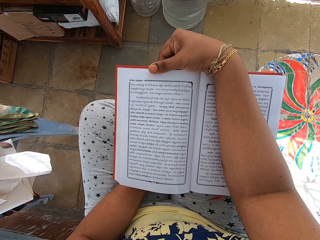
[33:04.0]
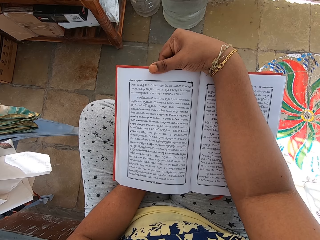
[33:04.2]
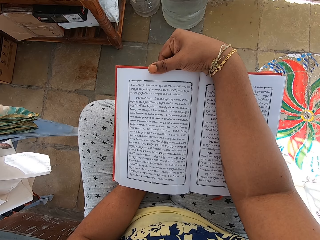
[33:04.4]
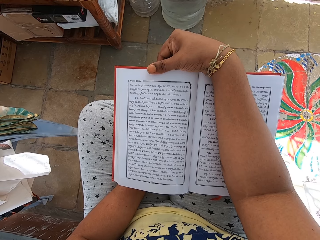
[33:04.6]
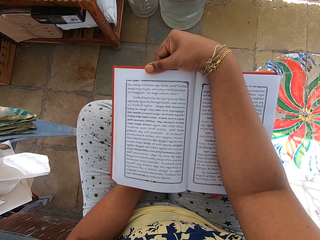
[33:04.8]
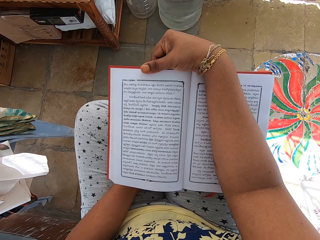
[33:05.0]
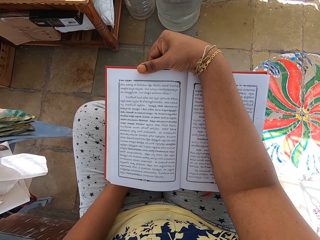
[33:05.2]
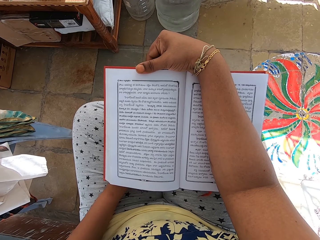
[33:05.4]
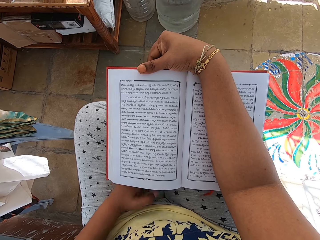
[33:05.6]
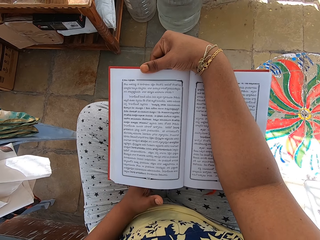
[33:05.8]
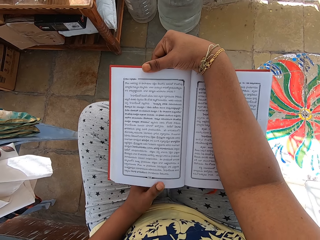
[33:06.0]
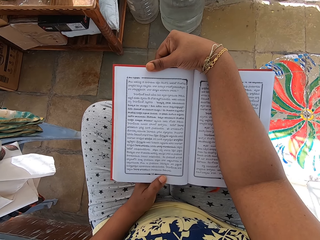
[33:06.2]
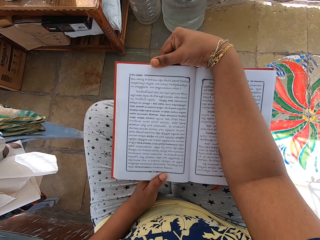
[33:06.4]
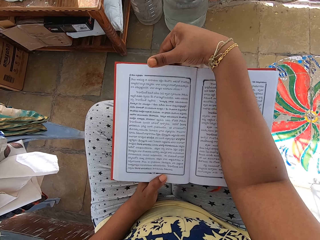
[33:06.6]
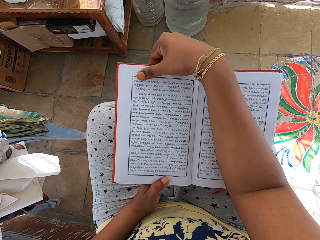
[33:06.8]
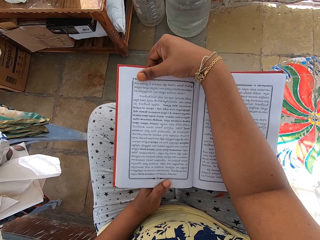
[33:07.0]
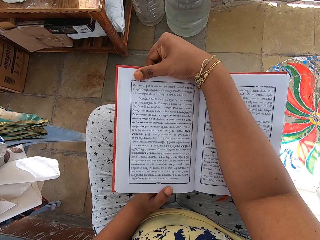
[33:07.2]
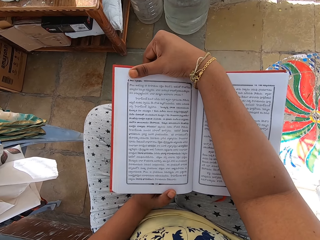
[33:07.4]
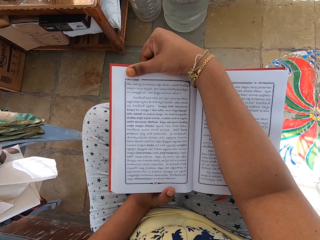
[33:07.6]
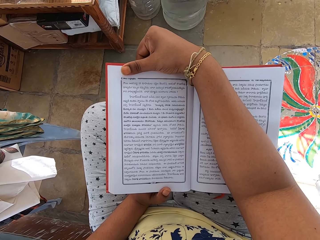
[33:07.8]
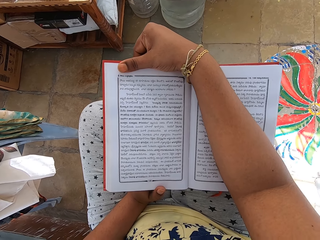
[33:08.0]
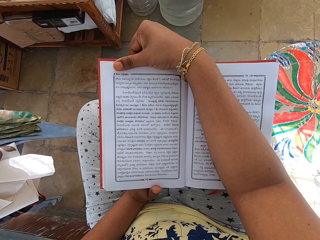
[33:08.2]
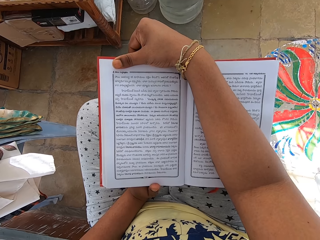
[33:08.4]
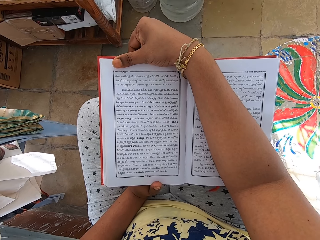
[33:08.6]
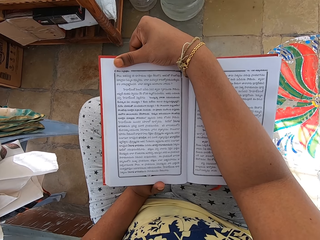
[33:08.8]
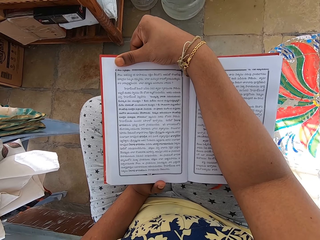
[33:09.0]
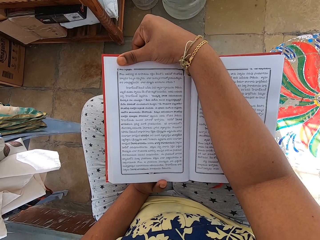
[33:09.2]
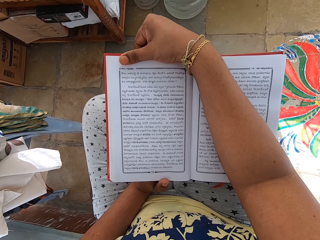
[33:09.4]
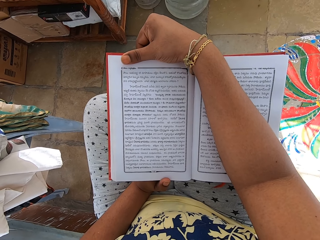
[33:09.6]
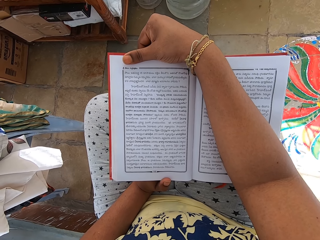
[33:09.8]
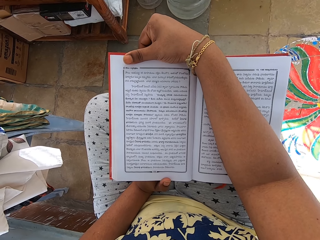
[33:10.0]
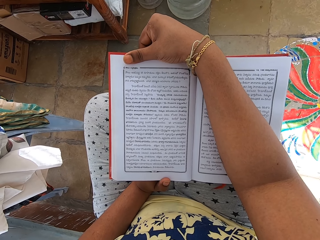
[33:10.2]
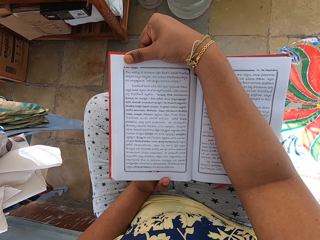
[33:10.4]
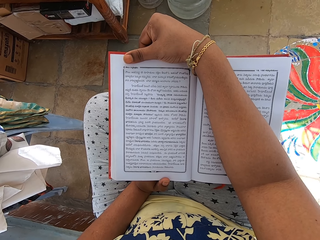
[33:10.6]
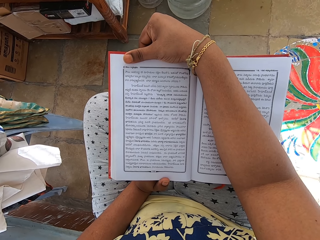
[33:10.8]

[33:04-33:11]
The camera wearer places her left hand on the book. She touches the bottom edge of the book with her left hand.

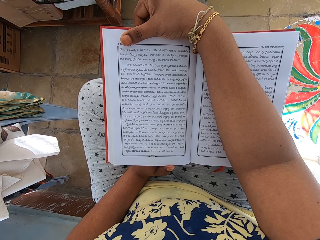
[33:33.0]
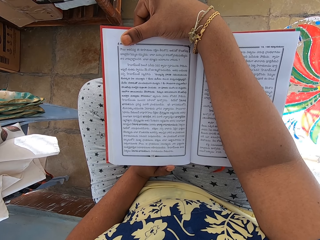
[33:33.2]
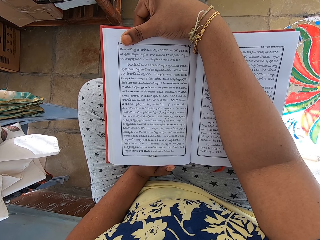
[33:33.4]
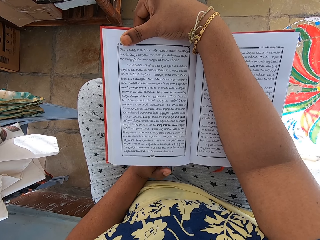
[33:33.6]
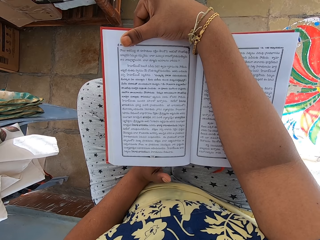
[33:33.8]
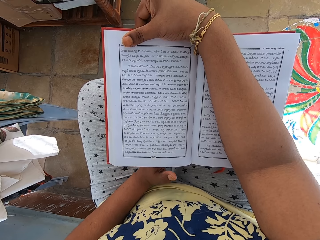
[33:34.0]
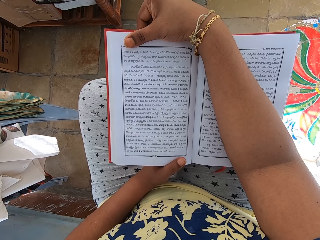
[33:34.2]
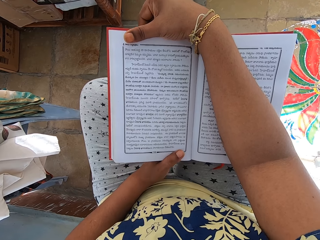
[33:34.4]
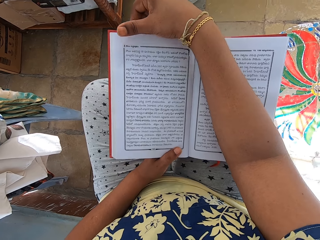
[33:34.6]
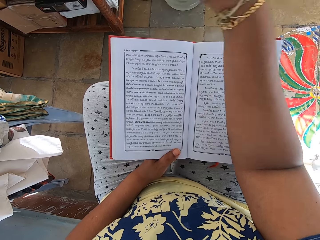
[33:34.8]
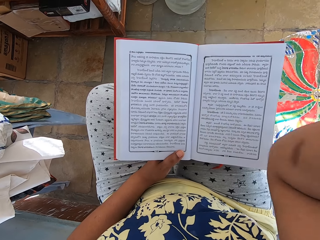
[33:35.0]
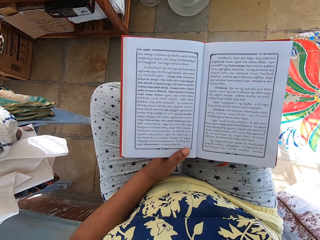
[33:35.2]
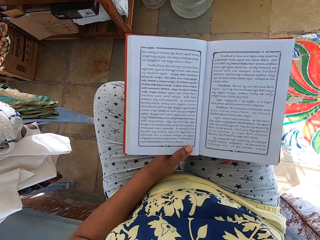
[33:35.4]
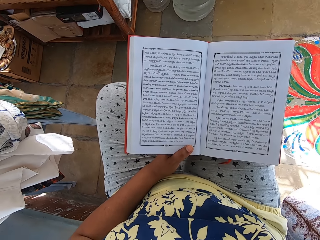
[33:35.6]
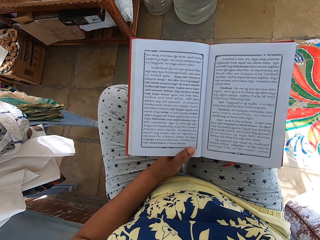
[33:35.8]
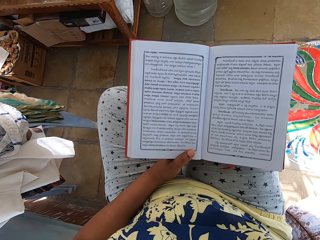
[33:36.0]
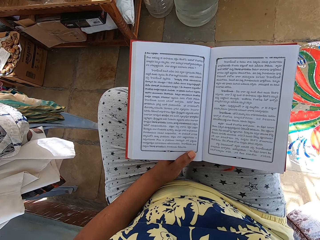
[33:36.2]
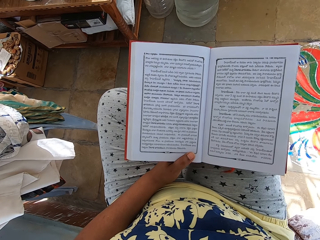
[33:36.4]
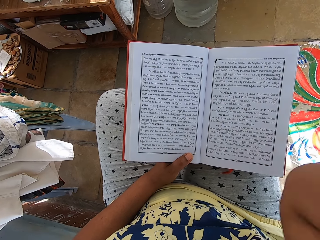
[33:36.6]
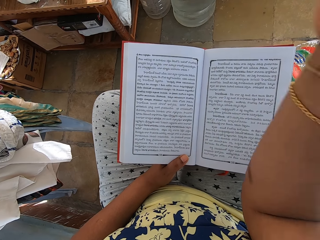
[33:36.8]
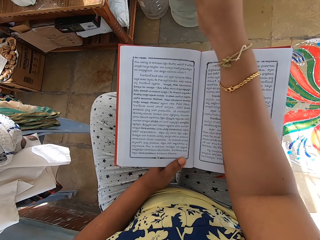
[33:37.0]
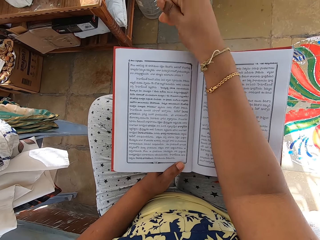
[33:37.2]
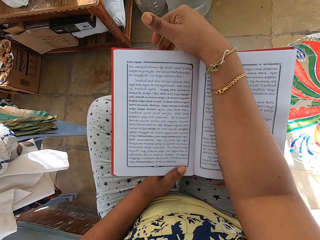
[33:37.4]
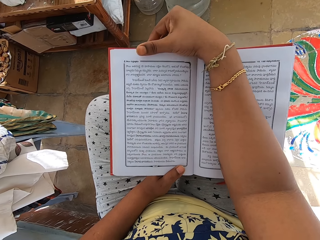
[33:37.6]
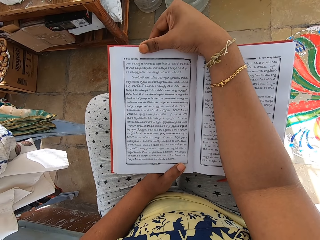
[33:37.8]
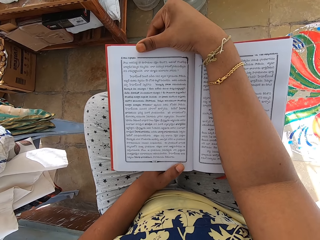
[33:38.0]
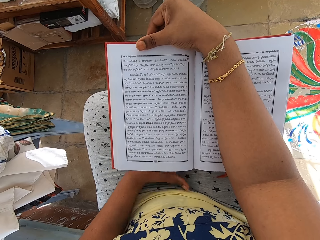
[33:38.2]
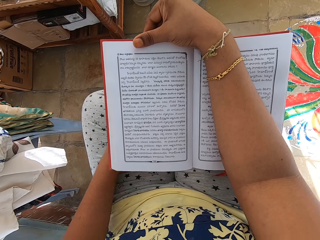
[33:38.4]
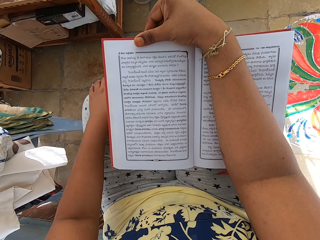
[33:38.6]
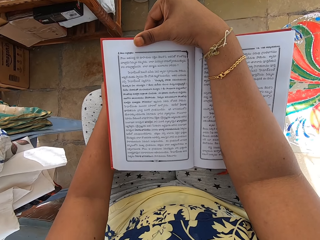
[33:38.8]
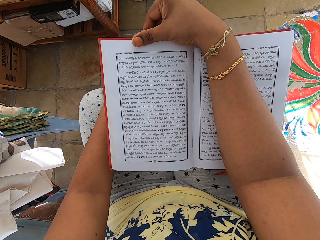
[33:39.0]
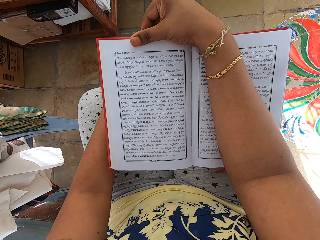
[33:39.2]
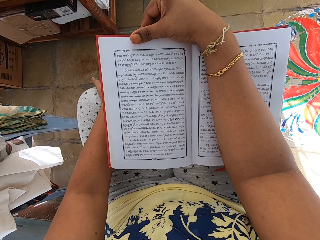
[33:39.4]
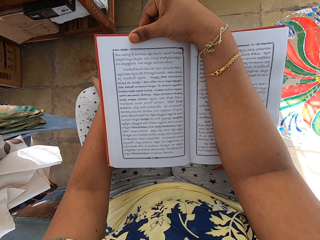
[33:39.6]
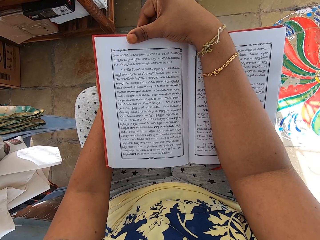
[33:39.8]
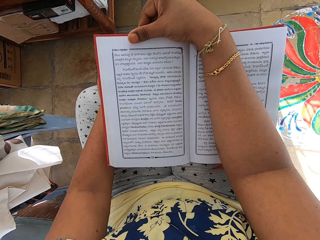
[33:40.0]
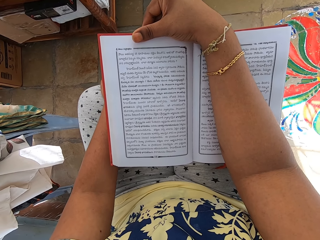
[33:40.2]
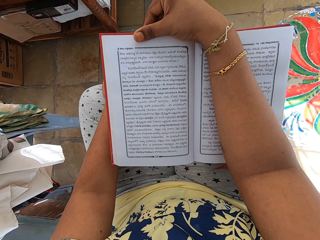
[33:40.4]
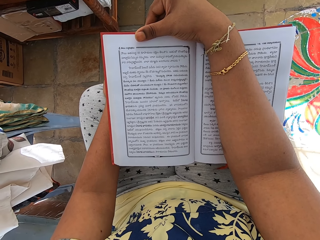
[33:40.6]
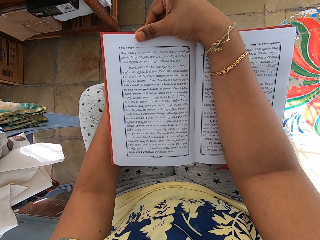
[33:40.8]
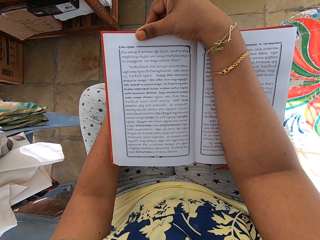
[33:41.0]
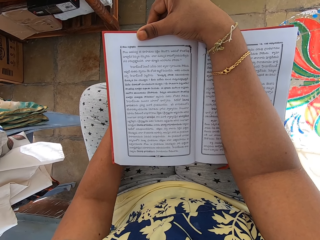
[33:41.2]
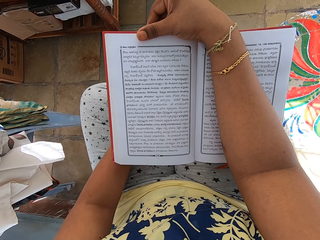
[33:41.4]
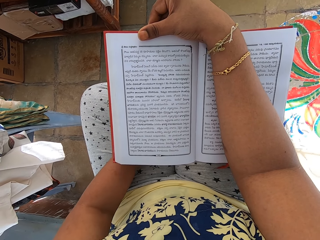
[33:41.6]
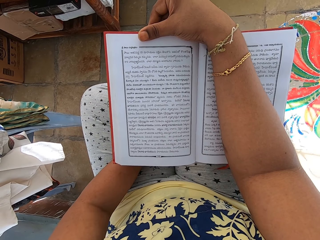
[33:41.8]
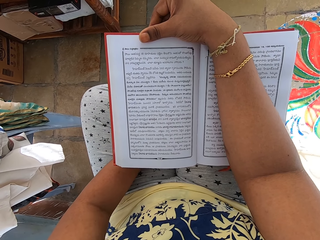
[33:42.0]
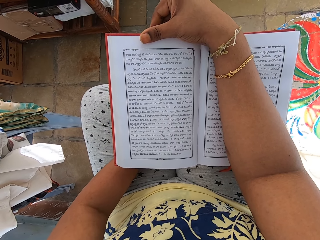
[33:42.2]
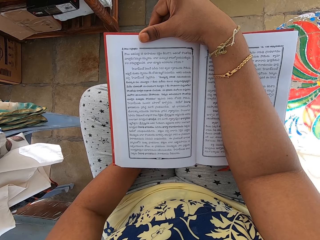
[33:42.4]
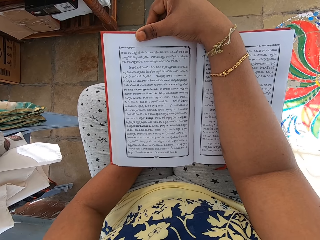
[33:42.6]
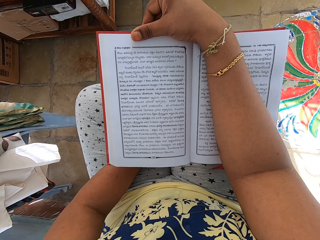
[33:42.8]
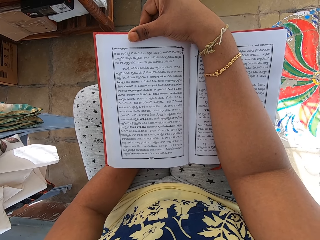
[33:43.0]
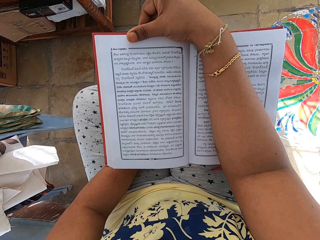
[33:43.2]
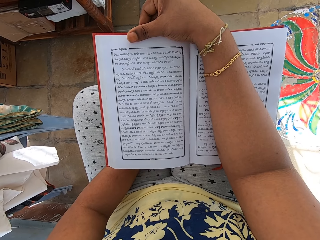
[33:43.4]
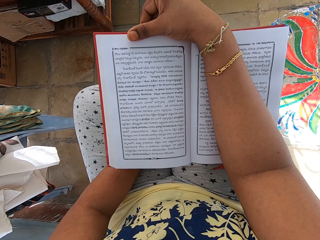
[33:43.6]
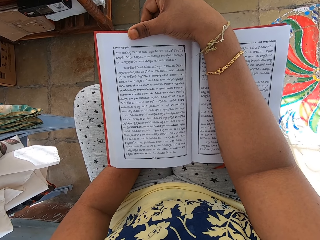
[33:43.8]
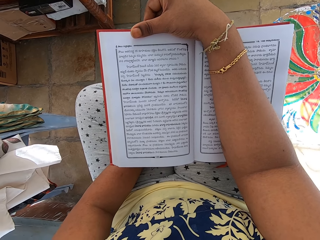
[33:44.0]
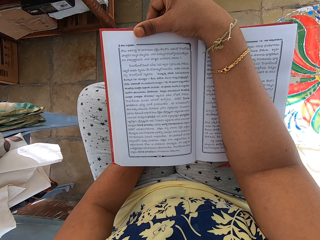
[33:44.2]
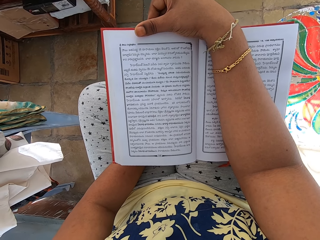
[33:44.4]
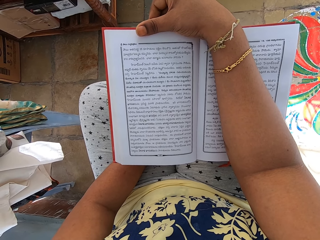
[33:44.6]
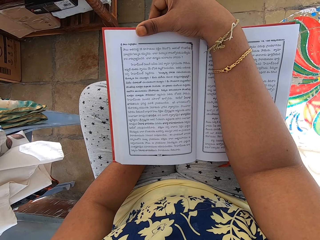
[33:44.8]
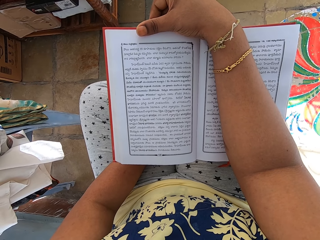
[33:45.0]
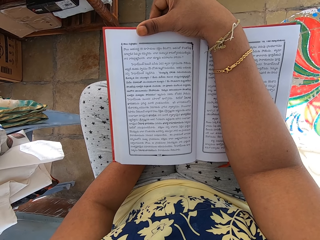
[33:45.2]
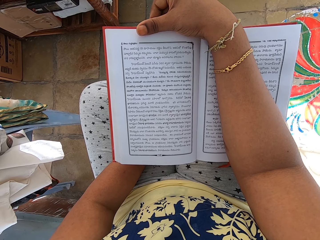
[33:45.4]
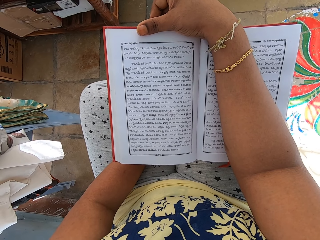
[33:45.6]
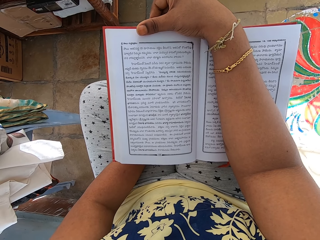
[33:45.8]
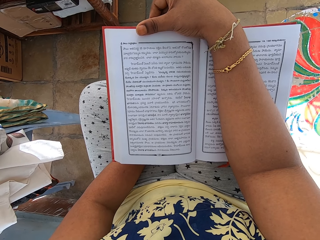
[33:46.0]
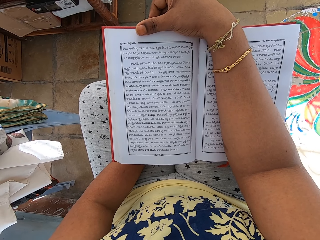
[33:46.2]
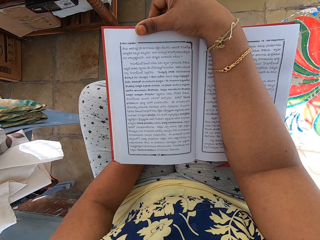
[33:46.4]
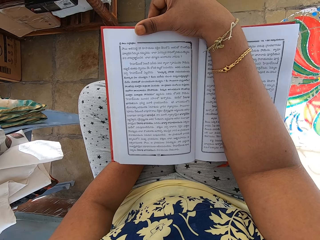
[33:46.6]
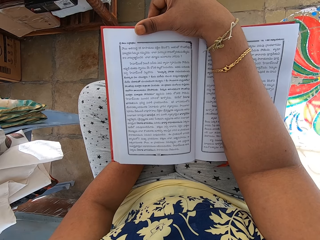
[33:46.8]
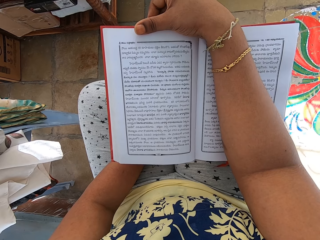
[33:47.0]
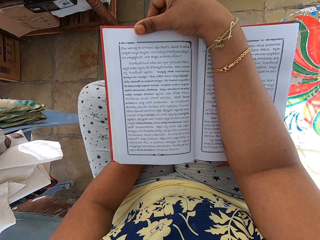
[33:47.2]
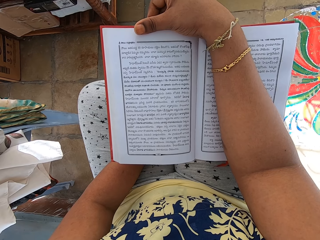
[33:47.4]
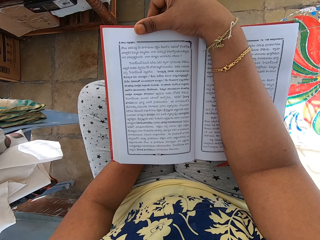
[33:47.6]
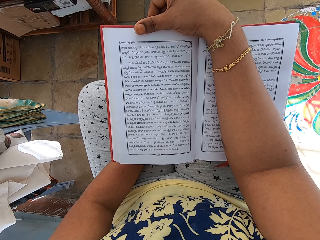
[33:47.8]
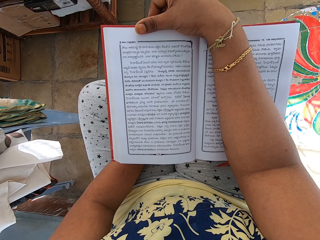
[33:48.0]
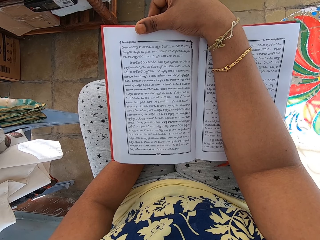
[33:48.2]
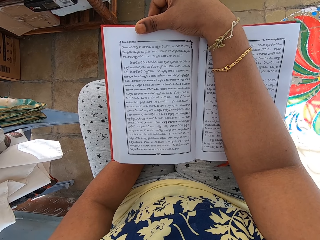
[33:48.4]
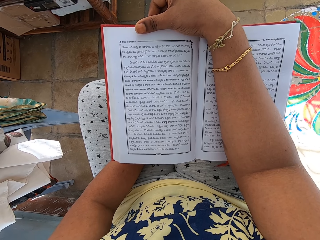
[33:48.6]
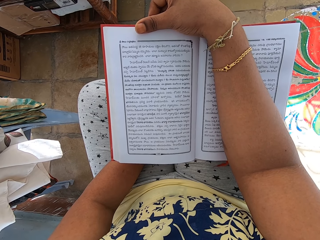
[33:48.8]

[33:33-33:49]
The camera wearer raises her right hand to her face. She places her right hand on the book in her left hand. She touches the top edge of the book with her right hand. She moves her left hand from the book to her lap. She touches her left knee with her left hand.
